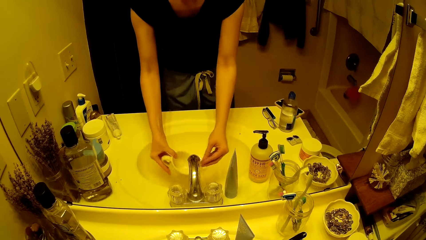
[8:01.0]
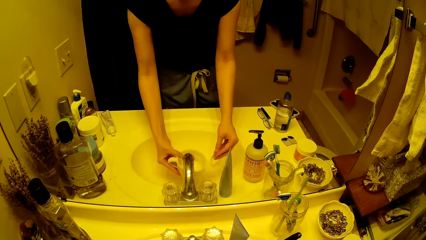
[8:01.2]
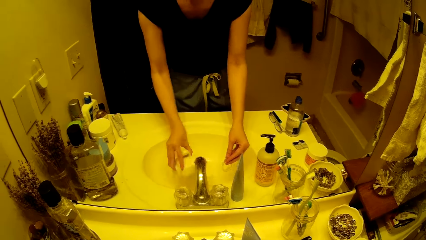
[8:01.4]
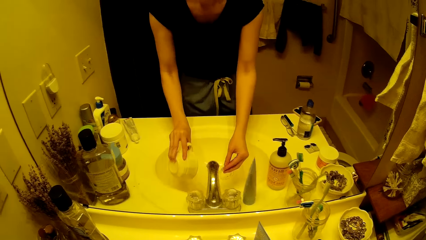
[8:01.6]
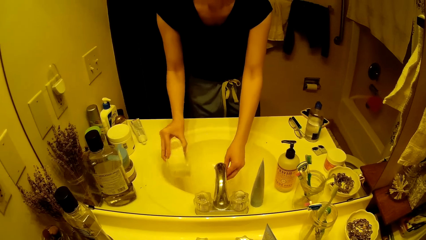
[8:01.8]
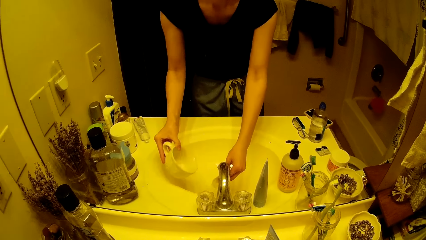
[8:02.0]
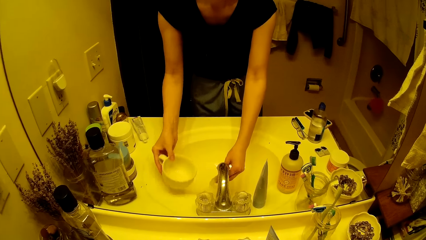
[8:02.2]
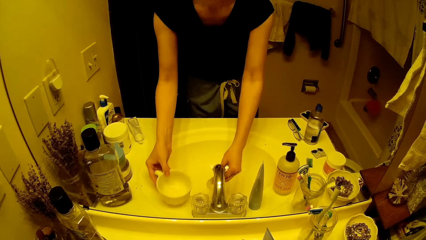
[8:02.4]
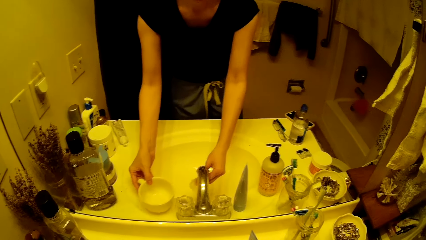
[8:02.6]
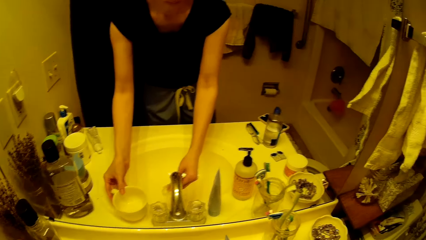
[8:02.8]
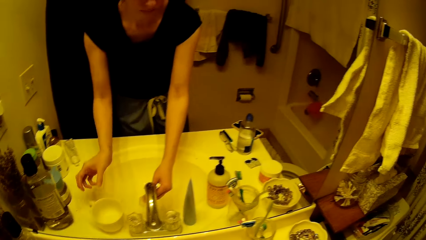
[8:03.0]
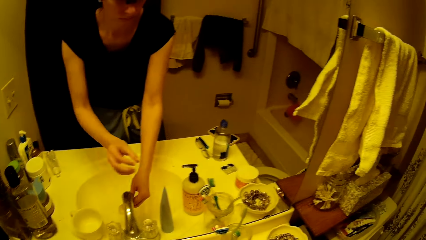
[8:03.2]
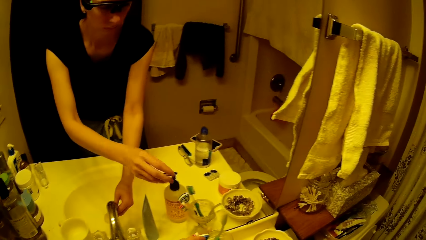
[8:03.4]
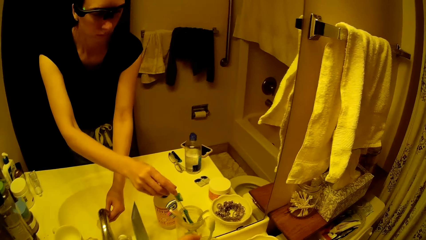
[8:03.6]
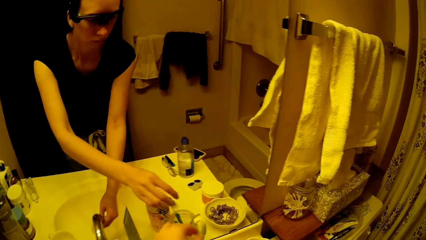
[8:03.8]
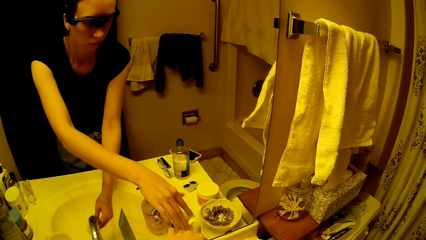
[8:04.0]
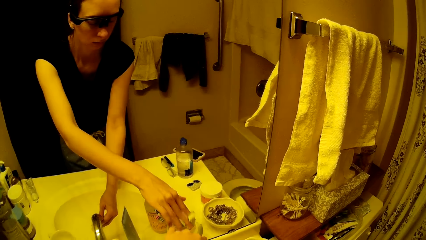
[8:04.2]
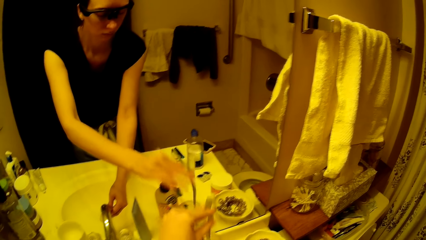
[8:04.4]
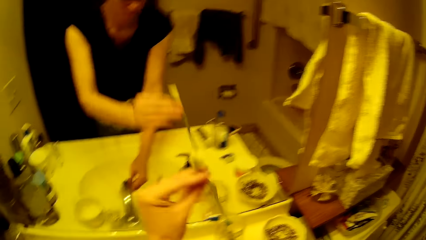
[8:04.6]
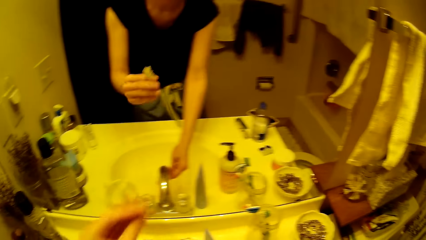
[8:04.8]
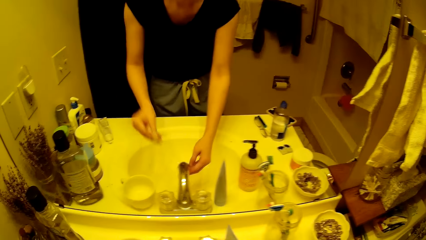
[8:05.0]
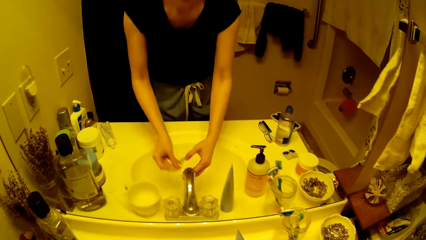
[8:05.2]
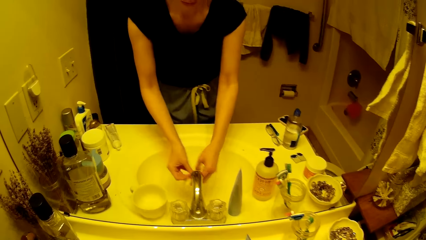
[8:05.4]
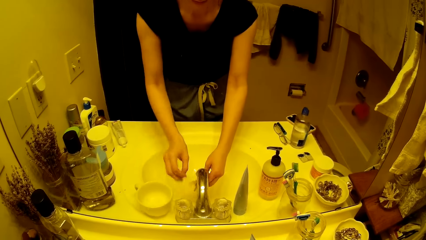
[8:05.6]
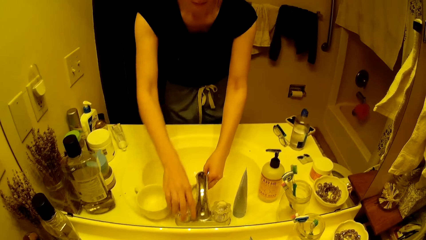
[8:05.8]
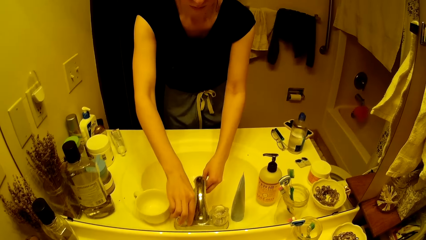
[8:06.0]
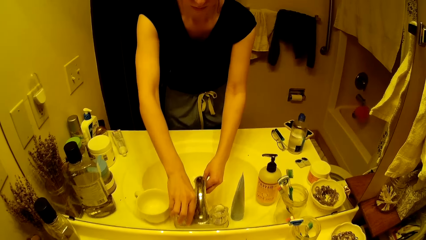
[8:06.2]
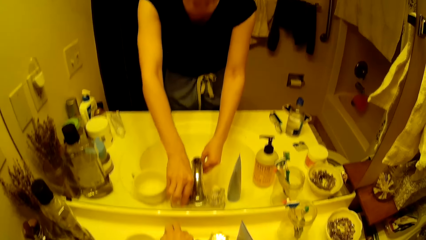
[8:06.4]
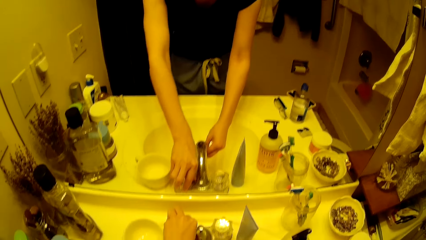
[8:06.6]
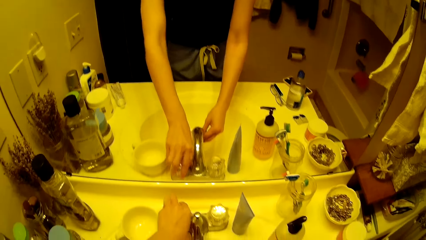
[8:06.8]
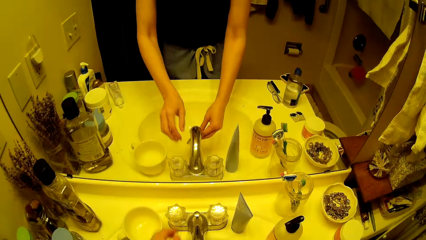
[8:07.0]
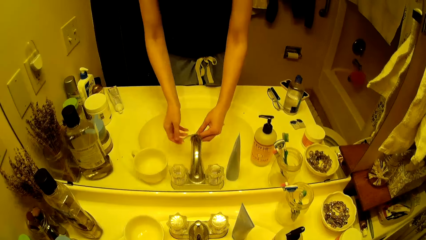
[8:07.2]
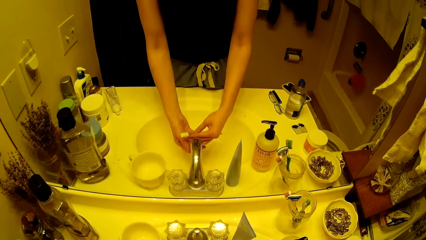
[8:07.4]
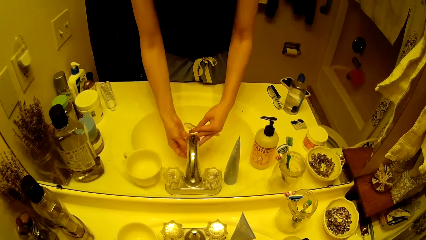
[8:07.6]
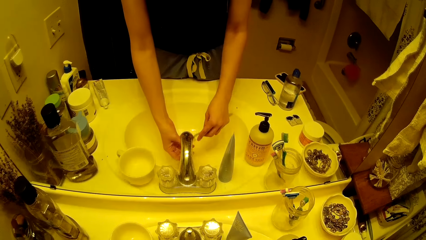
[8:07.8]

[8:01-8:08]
The camera wearer drops the cup on the wash hand basin with her right hand. She picks a brush from a transparent cup with her right hand. She closes the tap. She transfers the brush from her right hand to her left hand. She turns on the tap with her right hand. She cleans dentures.

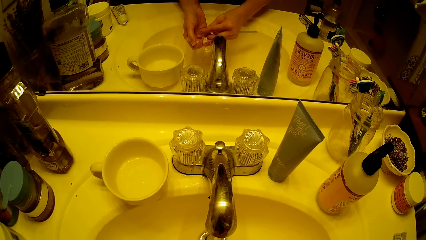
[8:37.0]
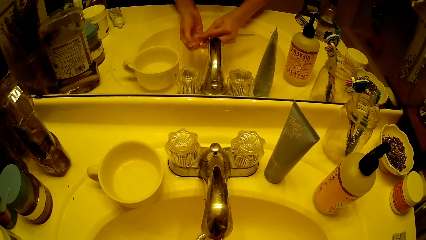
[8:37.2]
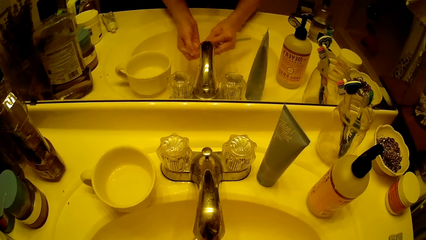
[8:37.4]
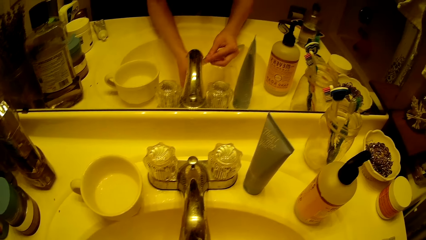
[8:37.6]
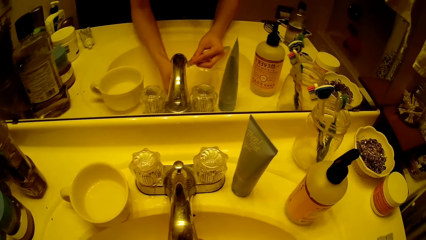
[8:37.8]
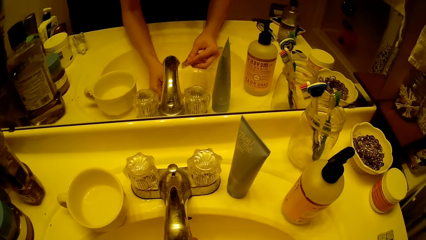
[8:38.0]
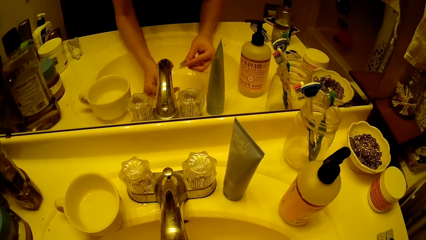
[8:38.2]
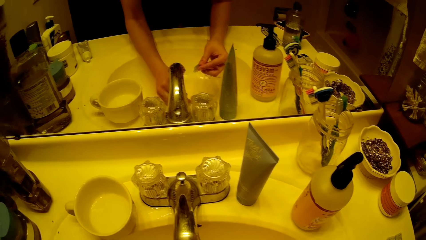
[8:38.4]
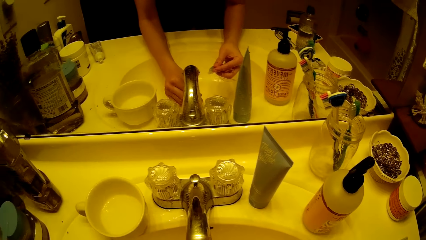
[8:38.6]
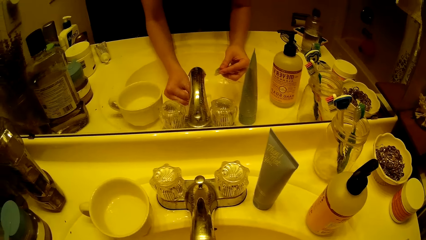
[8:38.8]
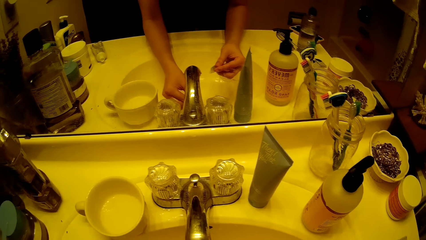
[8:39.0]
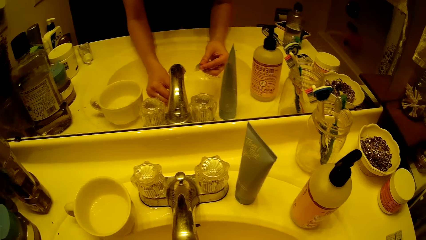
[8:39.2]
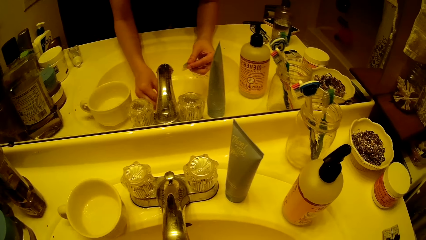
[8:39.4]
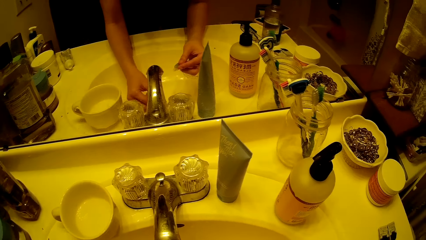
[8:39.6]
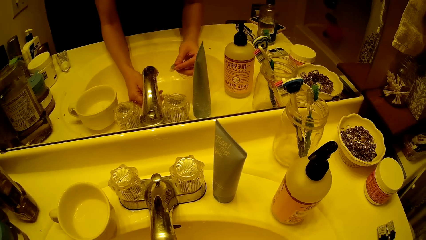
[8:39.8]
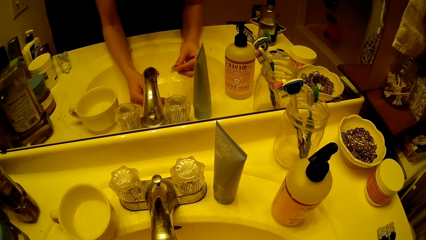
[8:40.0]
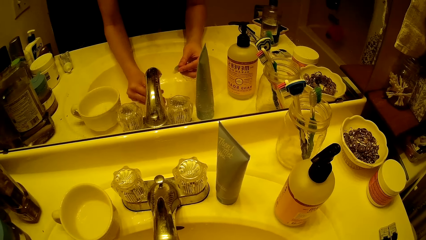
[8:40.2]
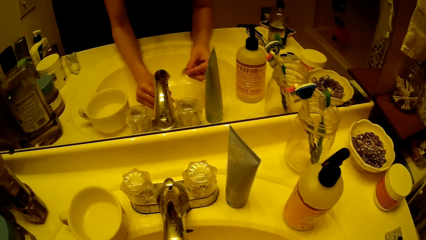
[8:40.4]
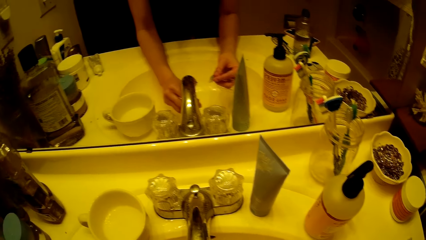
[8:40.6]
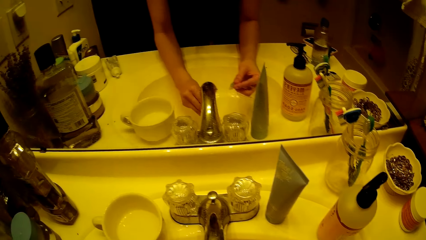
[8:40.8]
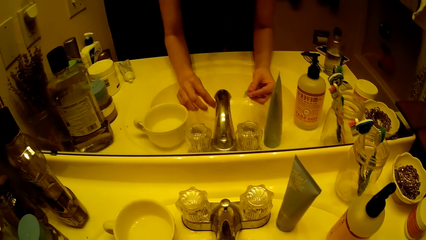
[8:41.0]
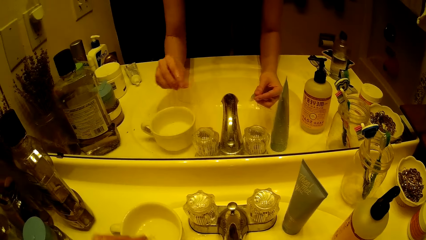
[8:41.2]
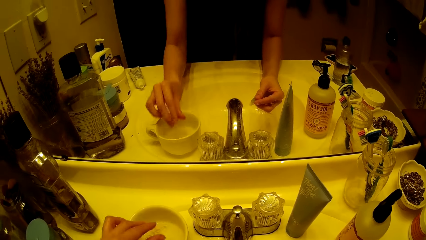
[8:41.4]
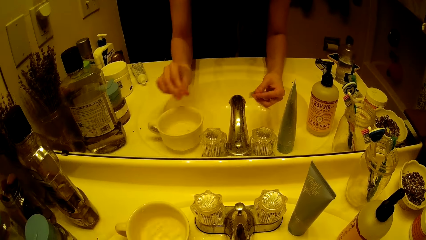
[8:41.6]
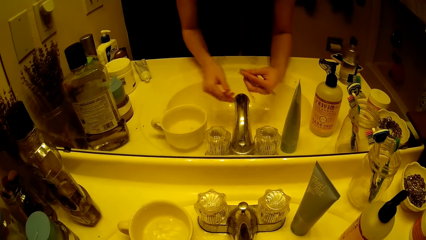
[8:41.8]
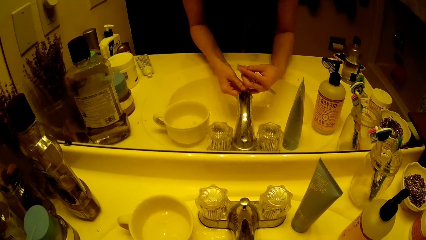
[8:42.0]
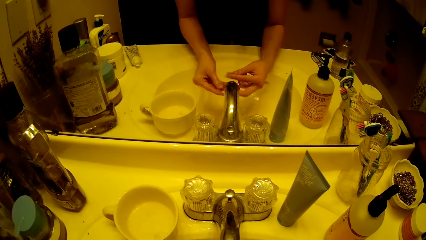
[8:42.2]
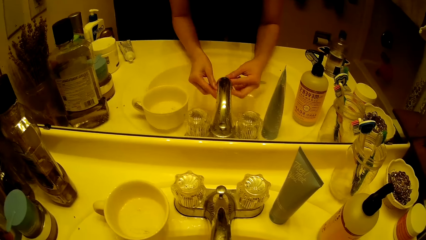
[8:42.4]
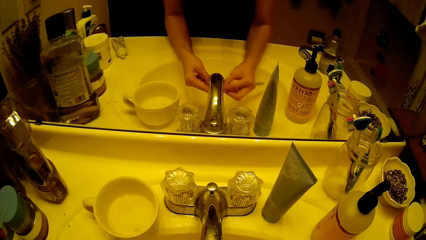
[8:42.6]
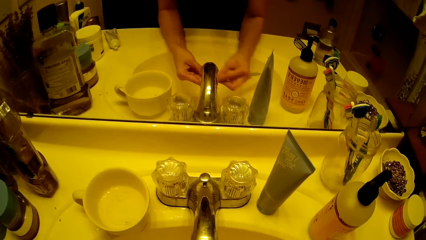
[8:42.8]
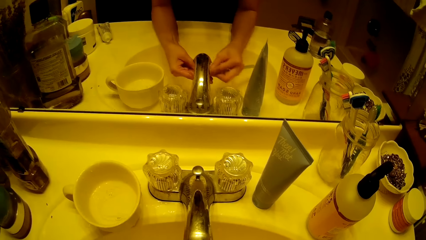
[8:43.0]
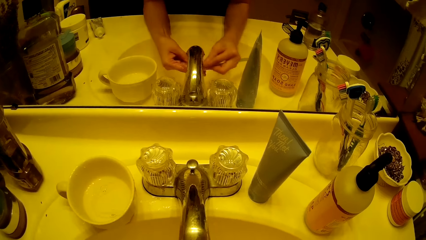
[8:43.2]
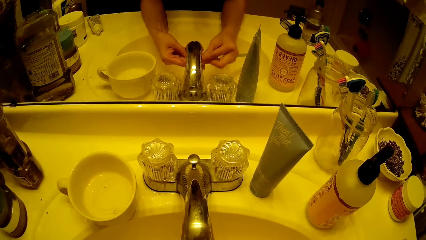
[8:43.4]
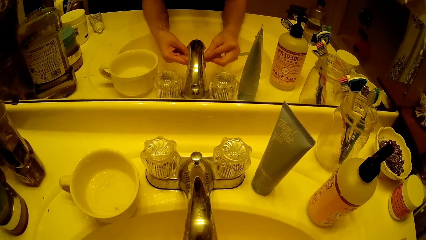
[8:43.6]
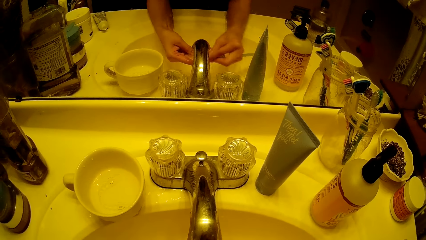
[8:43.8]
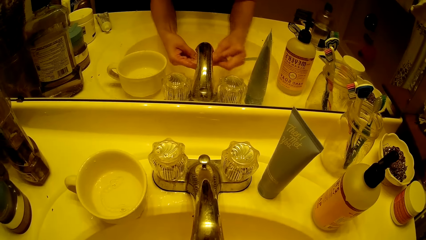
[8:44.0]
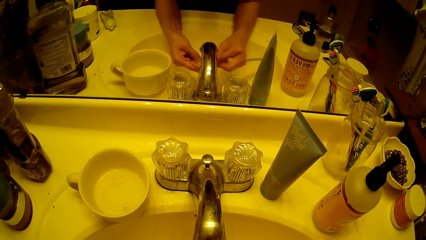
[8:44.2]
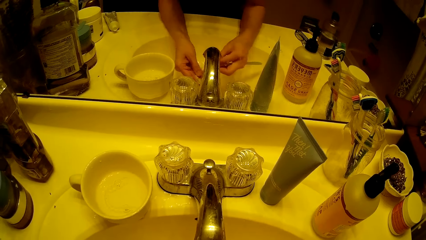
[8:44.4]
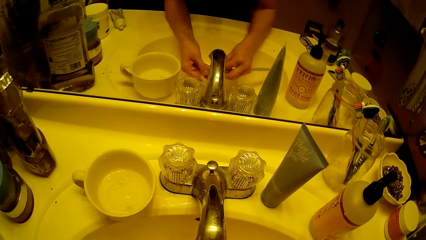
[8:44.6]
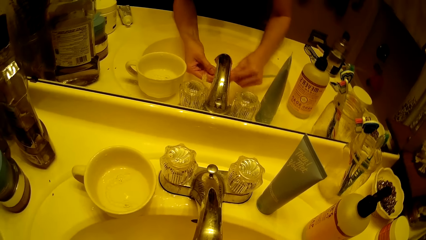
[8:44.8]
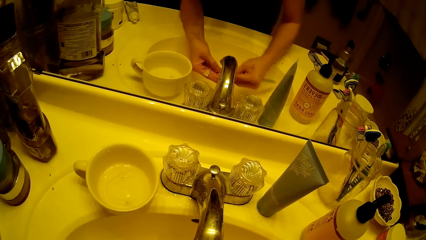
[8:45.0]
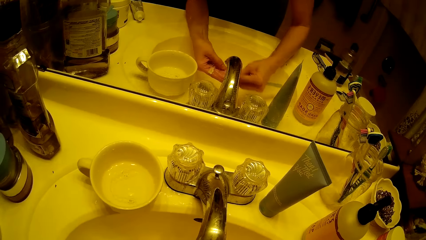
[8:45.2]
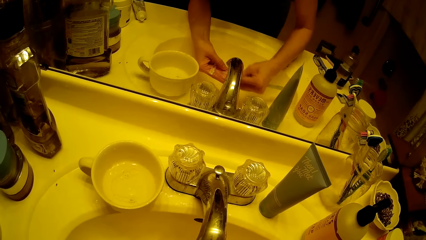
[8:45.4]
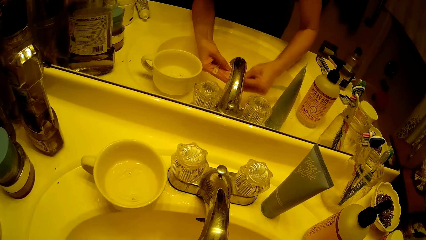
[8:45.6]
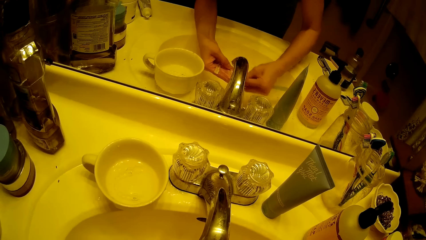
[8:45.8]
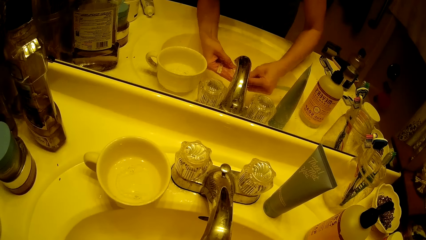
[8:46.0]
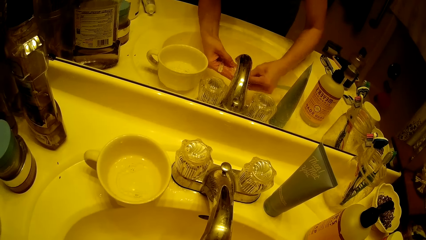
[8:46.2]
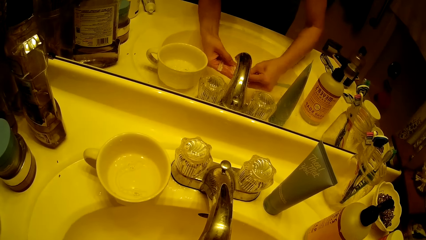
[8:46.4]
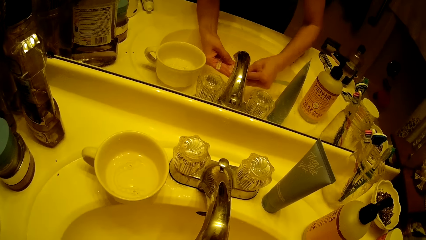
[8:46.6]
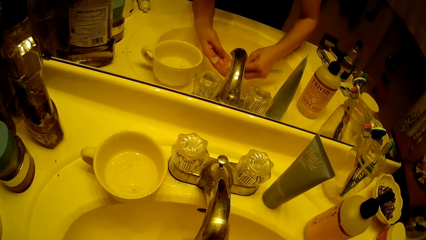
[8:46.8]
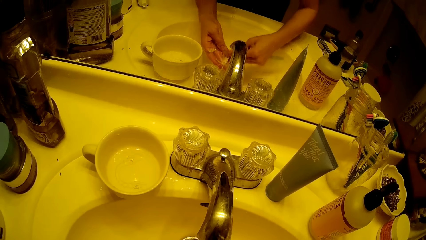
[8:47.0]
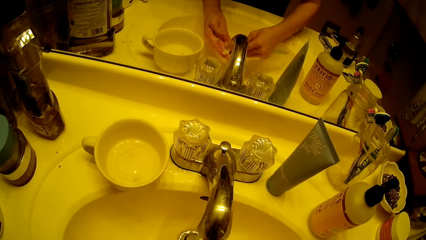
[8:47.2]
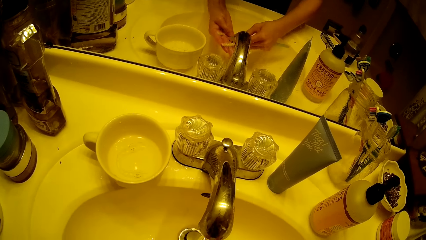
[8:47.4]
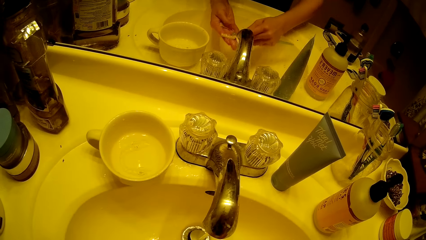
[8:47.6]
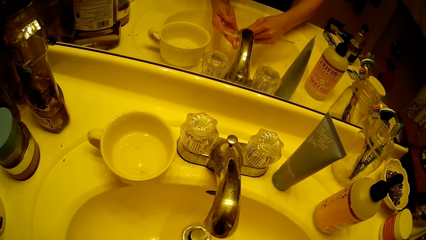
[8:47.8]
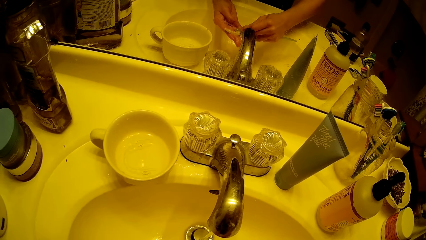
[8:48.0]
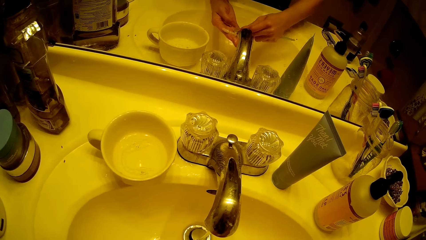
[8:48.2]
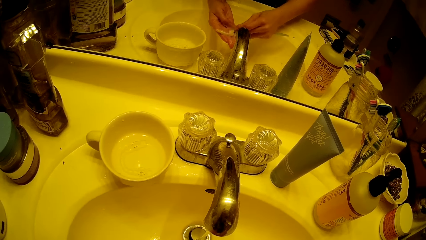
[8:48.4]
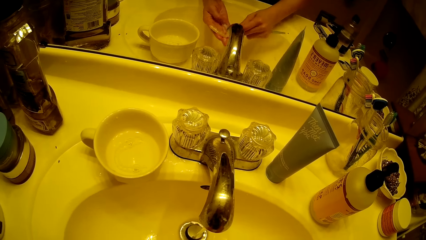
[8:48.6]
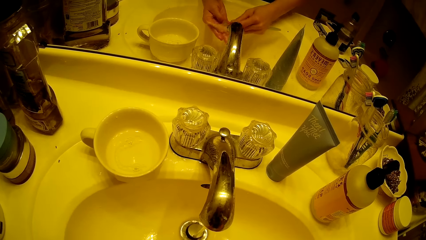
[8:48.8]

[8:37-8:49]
The camera wearer rinses the braces in her right hand with water from the tap. She drops the braces in the cup on the wash hand basin with her right hand. She transfers the braces from her left hand to her right hand. She scrubs the braces with the brush in her left hand.
